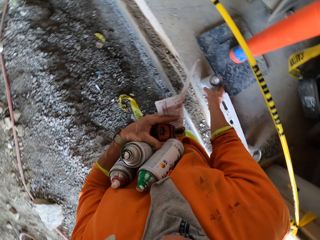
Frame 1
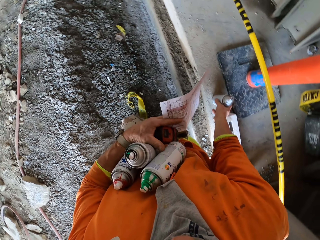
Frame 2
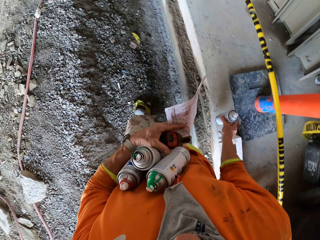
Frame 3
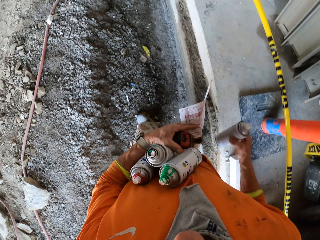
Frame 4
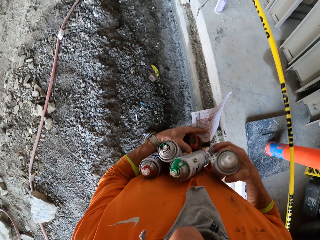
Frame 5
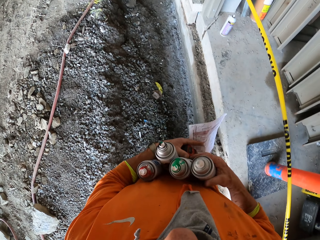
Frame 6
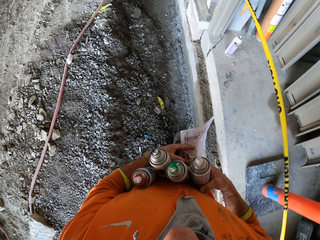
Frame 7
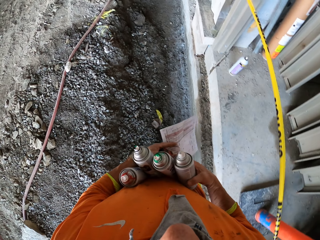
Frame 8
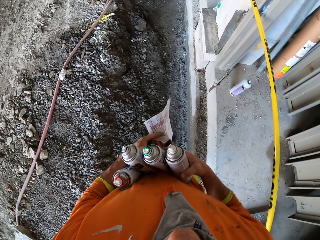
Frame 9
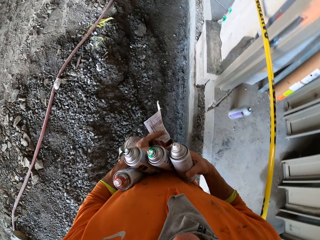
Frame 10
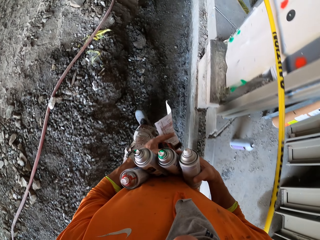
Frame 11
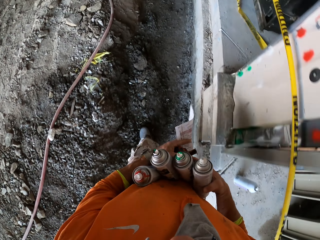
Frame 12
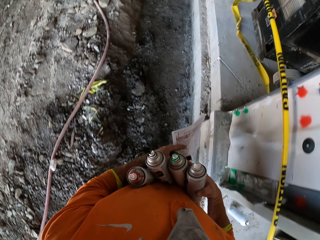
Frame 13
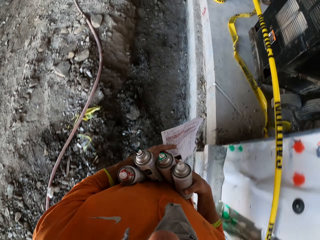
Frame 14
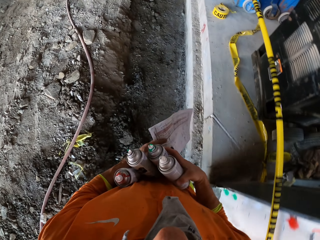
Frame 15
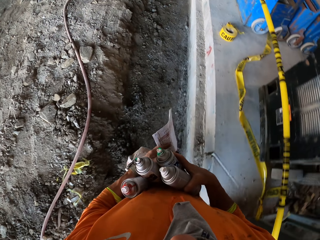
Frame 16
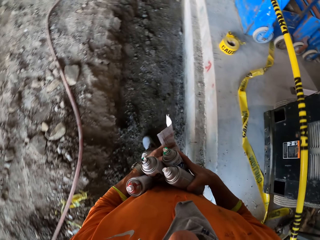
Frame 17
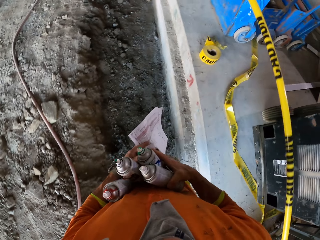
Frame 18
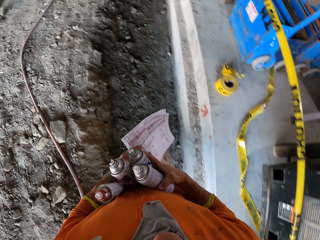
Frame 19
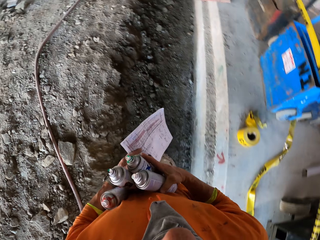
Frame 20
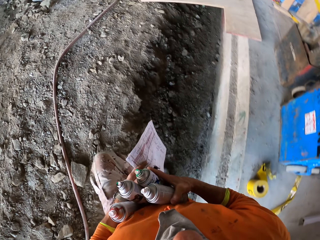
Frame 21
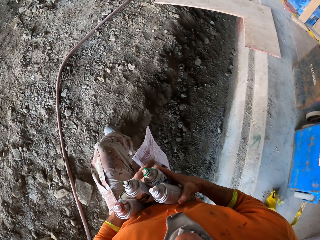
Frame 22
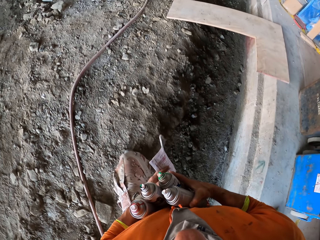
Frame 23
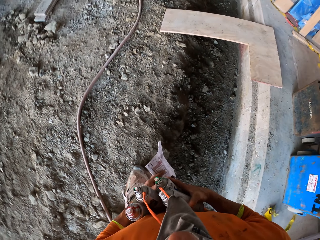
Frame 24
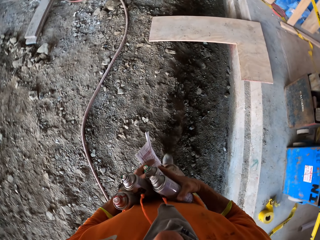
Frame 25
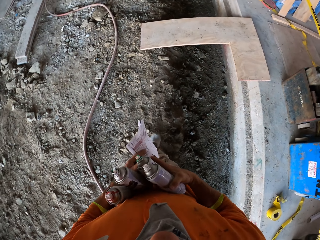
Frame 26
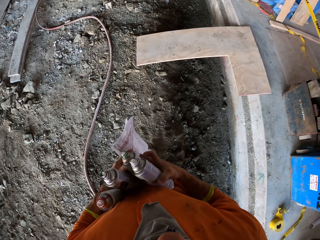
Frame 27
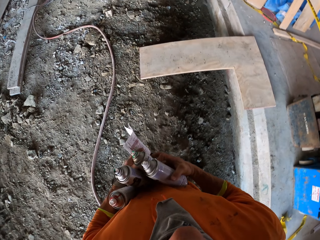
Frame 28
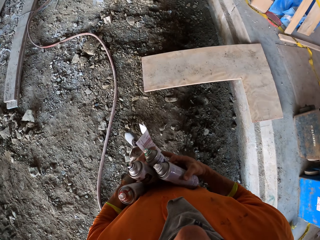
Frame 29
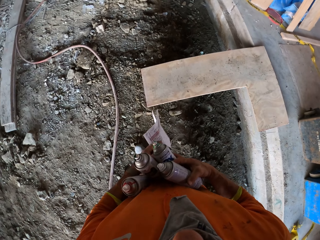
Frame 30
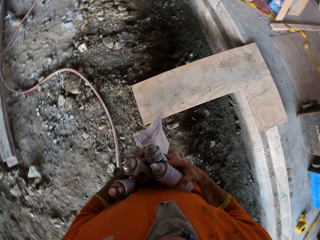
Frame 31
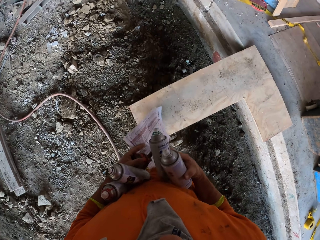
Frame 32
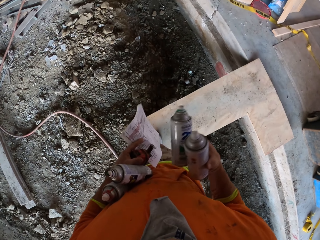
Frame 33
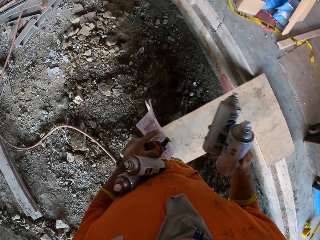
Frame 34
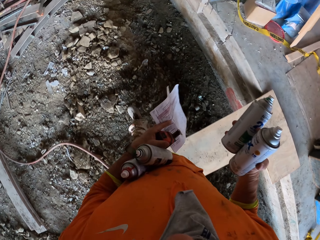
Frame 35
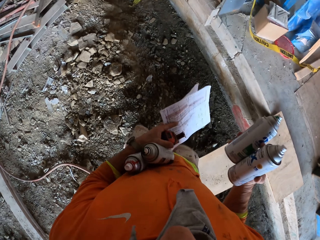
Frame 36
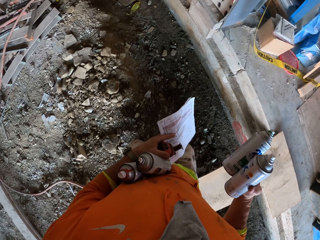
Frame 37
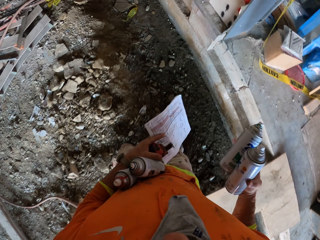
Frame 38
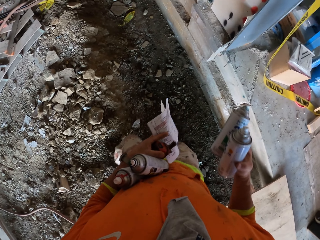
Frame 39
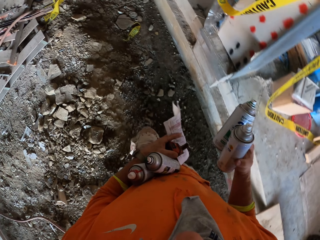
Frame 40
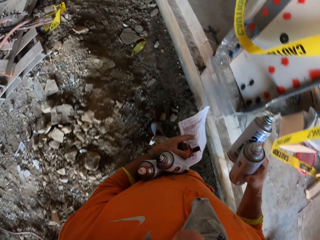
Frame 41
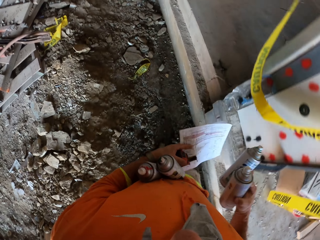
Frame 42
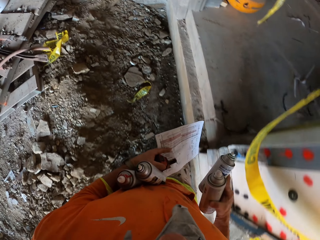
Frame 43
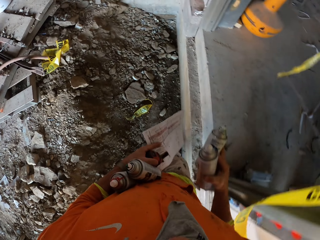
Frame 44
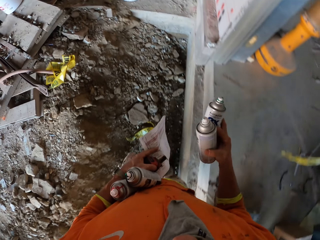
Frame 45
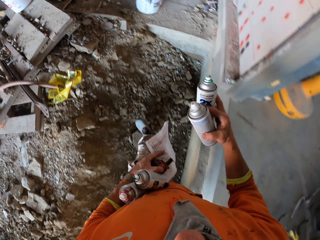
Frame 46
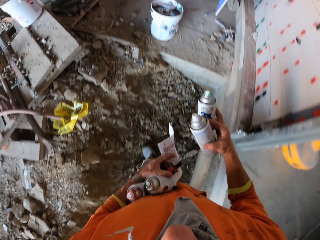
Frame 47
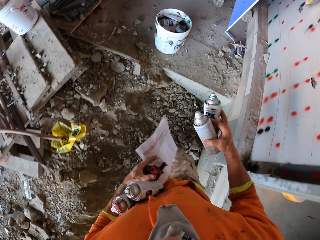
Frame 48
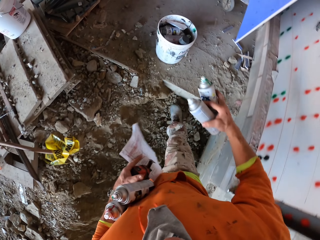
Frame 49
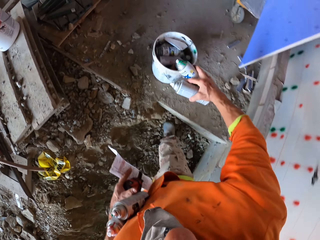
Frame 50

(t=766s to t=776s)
The camera wearer puts the spray paint in the other hand. They take the spray paint on the ground and put the spray paint in the other hand. They walk in the construction site. They hold the spray paint can with the right hand. They walk in the construction site.

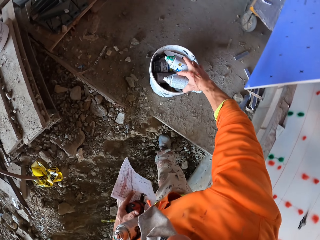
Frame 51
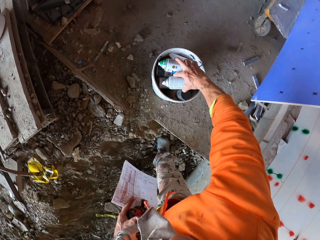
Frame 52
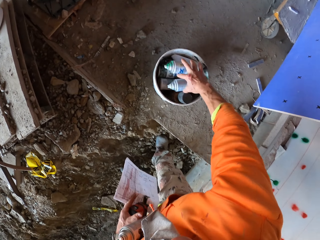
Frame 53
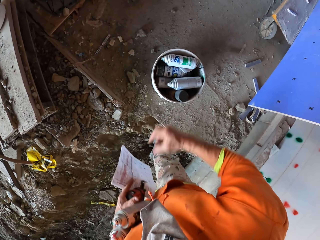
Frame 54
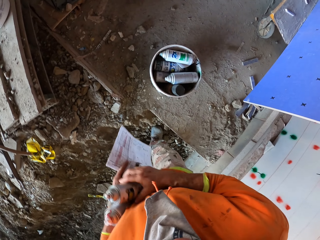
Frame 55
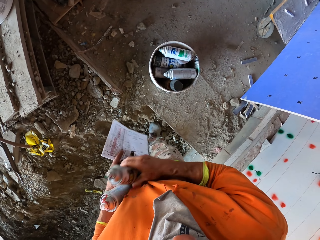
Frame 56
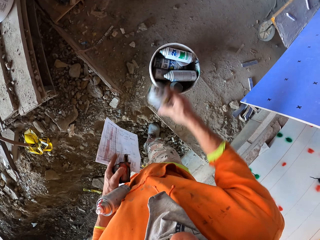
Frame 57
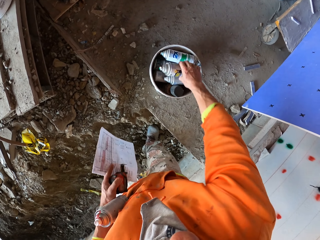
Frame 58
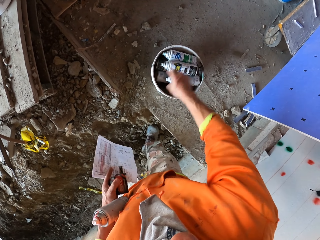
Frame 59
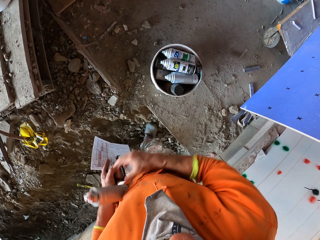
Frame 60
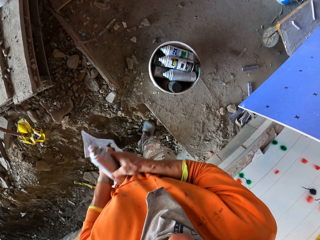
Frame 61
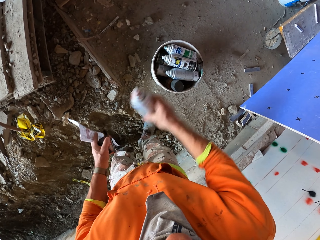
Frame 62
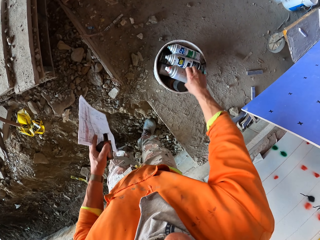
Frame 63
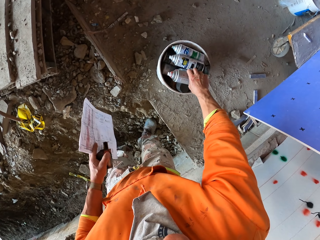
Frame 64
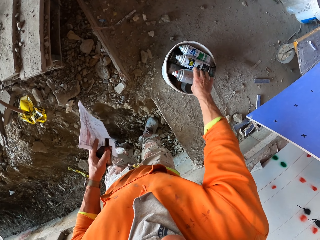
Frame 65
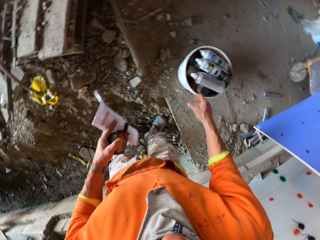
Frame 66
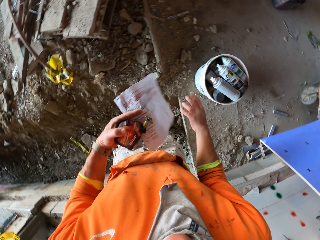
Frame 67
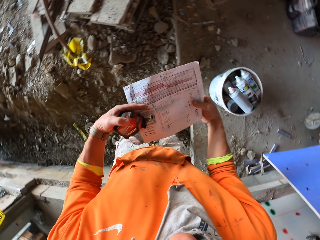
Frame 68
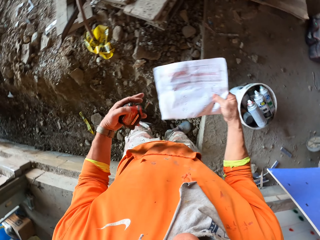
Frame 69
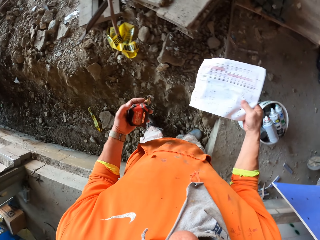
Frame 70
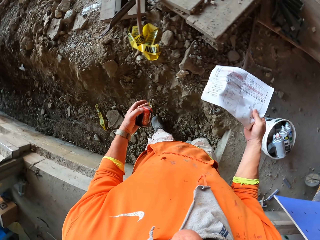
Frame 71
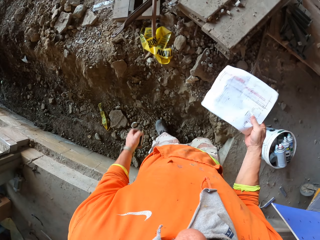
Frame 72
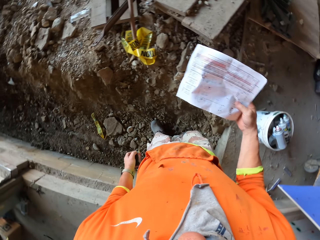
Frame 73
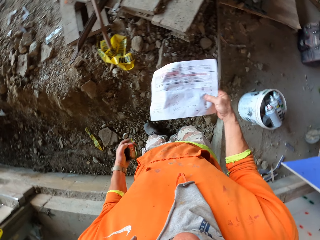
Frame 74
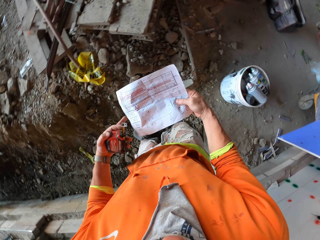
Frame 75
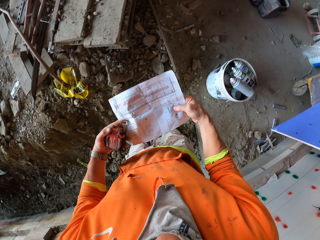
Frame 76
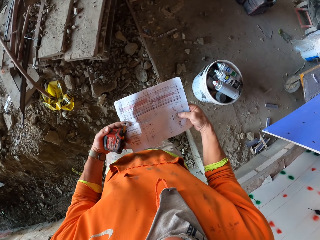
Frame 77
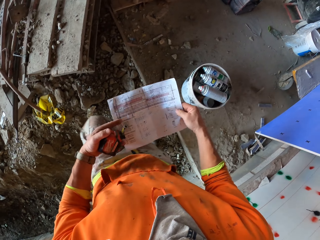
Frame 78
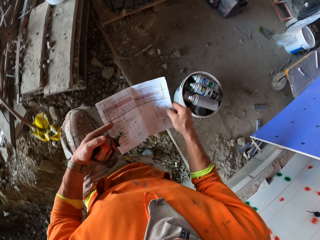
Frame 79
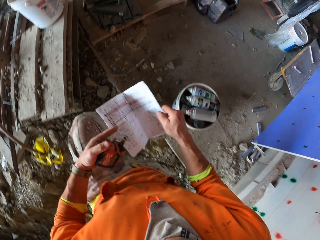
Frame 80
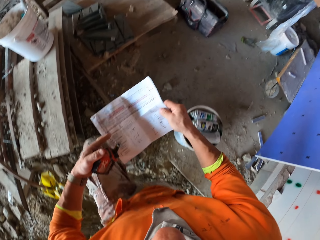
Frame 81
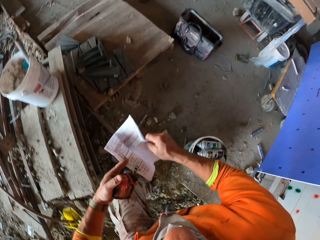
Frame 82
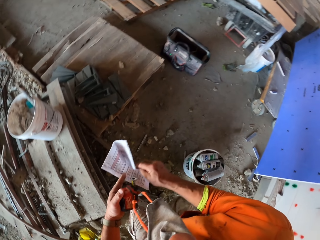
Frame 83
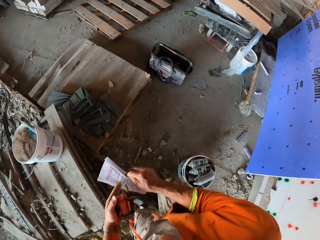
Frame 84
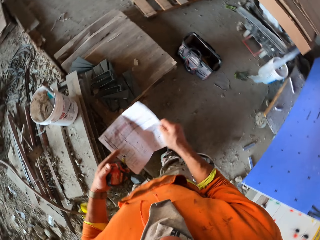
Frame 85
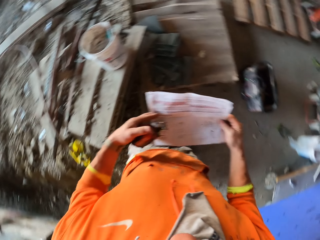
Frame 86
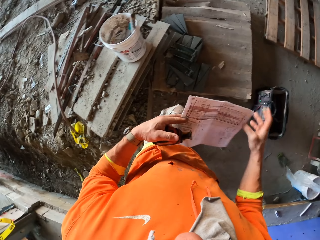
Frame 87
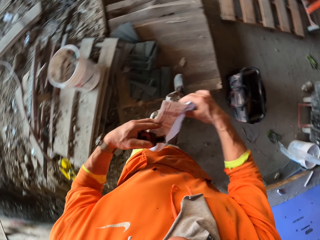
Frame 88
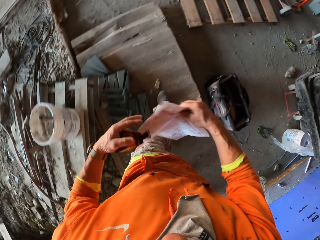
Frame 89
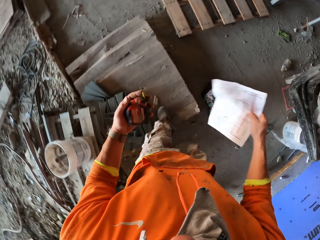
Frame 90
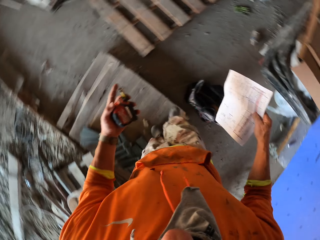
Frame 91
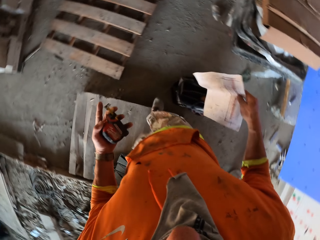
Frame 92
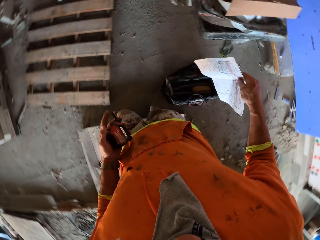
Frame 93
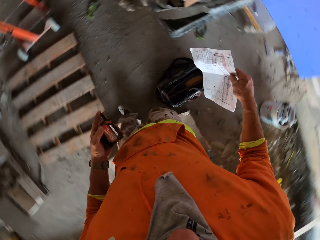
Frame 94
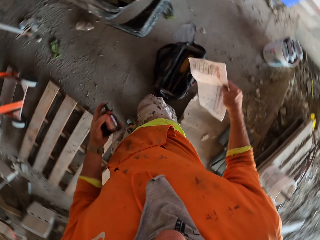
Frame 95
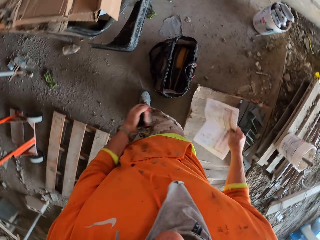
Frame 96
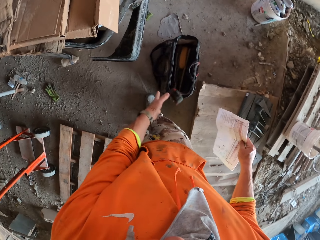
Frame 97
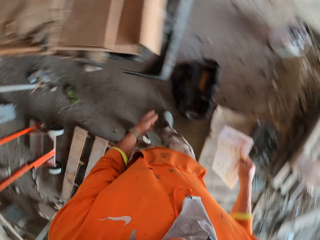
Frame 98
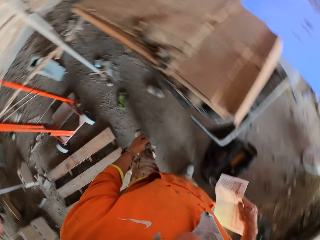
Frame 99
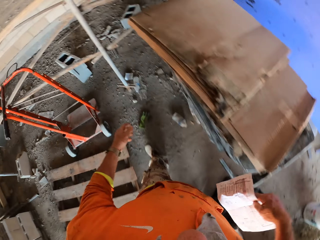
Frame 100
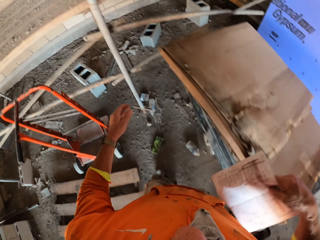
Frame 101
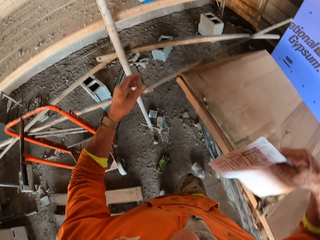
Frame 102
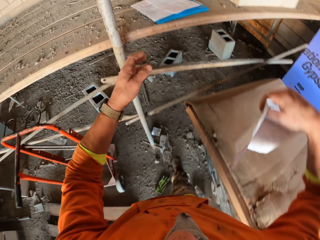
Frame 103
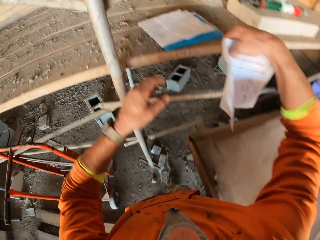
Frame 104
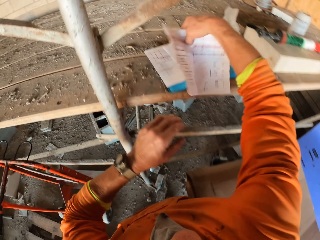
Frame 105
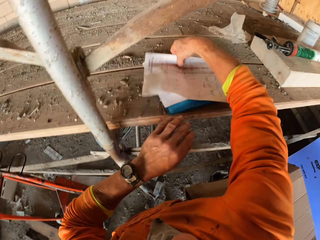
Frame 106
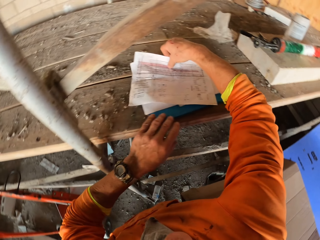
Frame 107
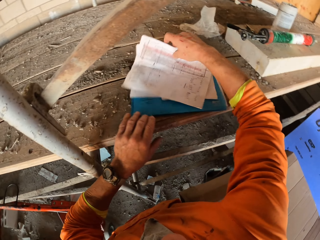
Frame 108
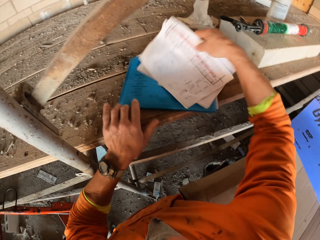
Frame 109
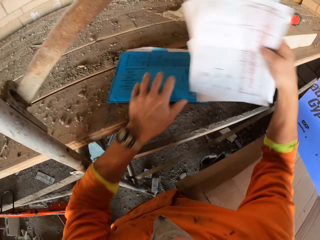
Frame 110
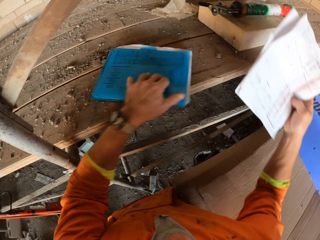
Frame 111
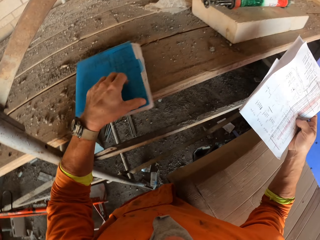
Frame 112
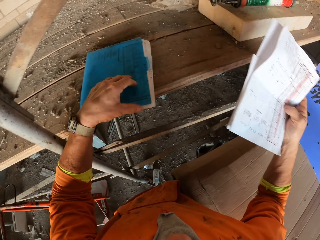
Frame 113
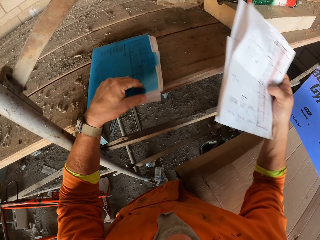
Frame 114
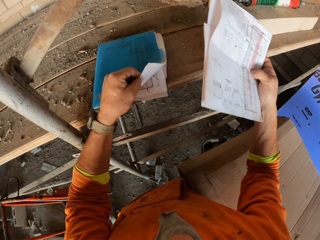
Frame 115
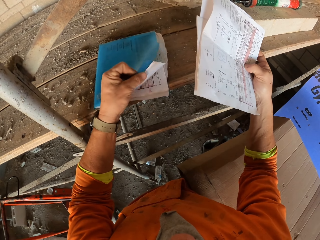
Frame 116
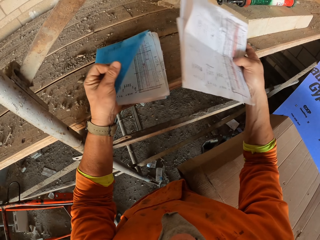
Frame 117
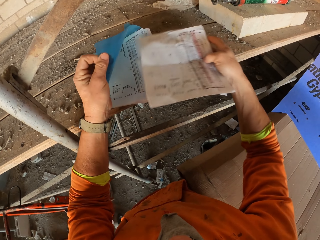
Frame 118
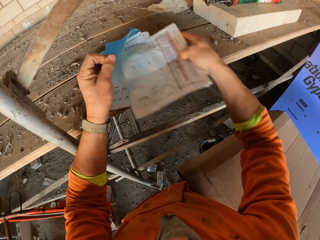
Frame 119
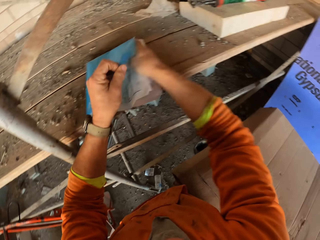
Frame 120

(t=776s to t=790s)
The camera wearer drops the spray paint can in the plastic container. They pick up the spray paint can with the right hand and drop the spray paint can in the plastic container. They pick up the spray paint can with the right hand and drop the spray paint can in the plastic container. They move the paper from the other hand to the right hand. They swing the left hand. They hold the paper with the left hand. They walk in the construction site. They stare at the measuring tape. They walk. They drop the measuring tape in the bag. They swing the right hand. They open the file with the left hand. They walk.
